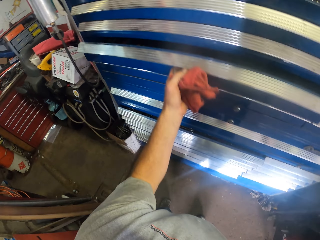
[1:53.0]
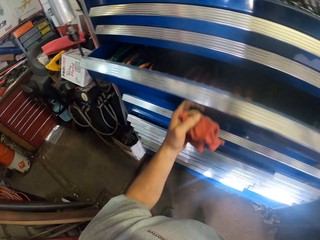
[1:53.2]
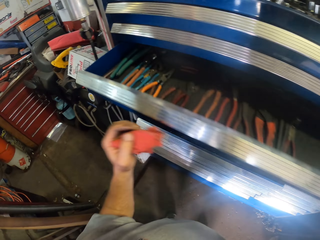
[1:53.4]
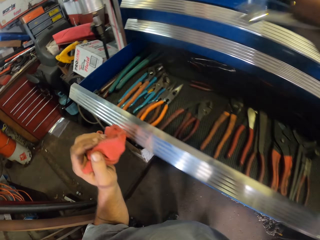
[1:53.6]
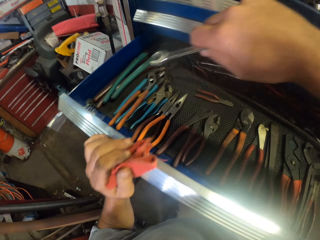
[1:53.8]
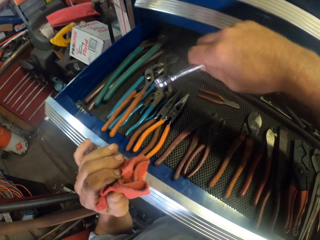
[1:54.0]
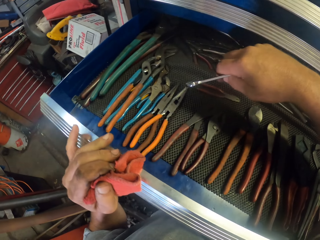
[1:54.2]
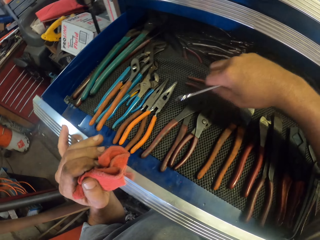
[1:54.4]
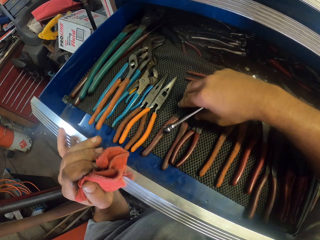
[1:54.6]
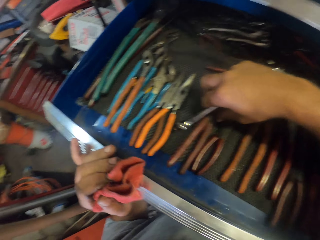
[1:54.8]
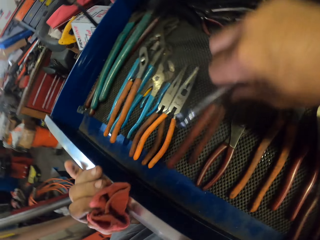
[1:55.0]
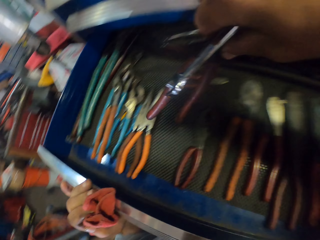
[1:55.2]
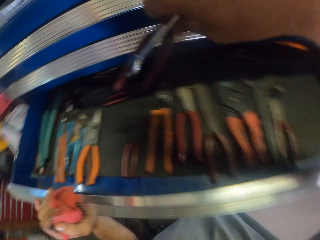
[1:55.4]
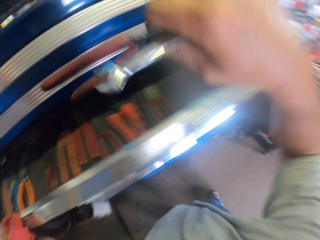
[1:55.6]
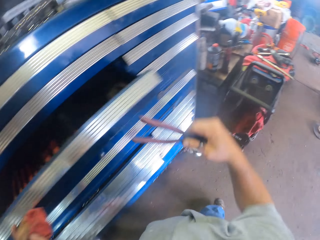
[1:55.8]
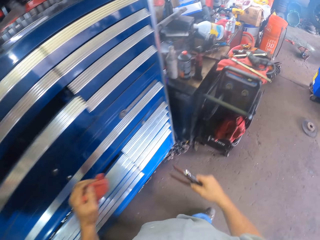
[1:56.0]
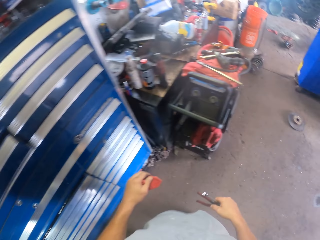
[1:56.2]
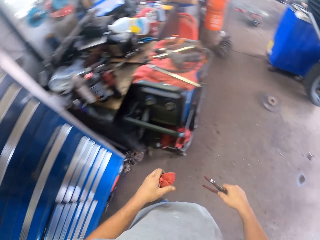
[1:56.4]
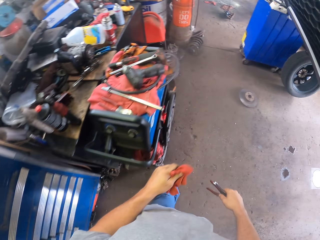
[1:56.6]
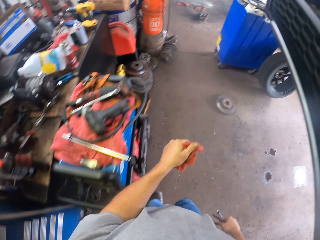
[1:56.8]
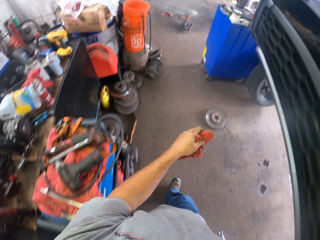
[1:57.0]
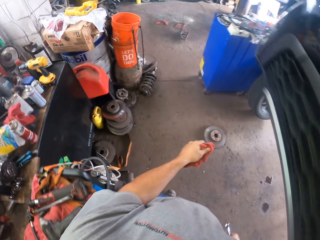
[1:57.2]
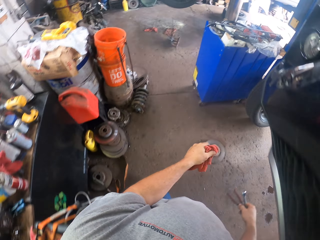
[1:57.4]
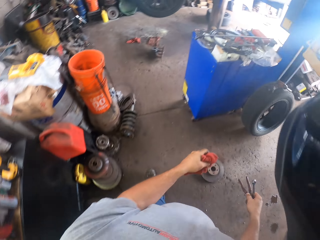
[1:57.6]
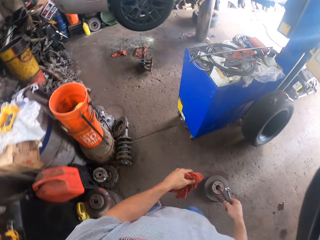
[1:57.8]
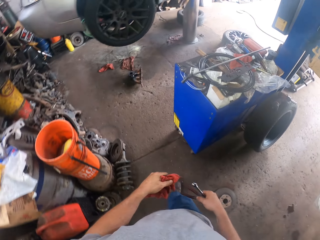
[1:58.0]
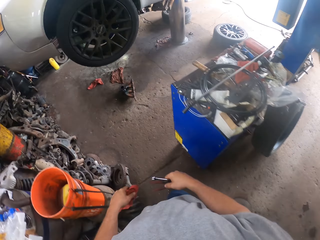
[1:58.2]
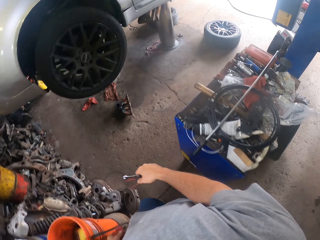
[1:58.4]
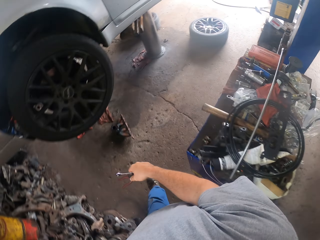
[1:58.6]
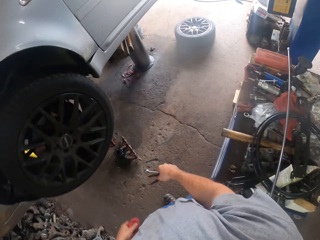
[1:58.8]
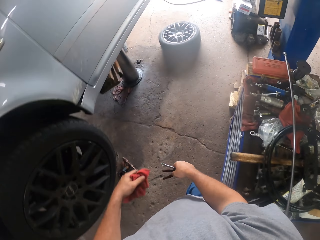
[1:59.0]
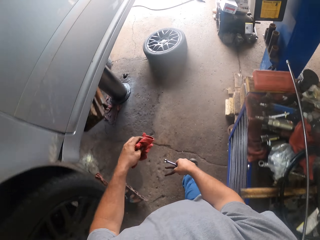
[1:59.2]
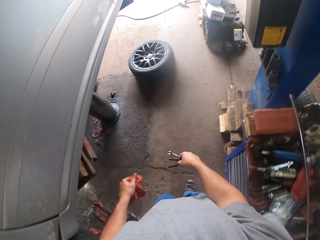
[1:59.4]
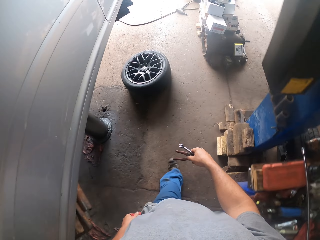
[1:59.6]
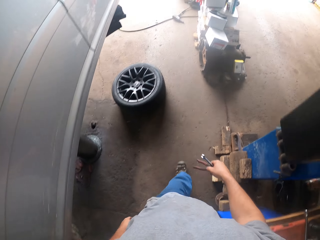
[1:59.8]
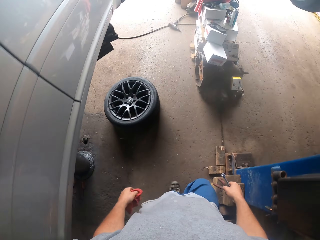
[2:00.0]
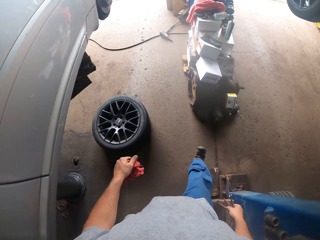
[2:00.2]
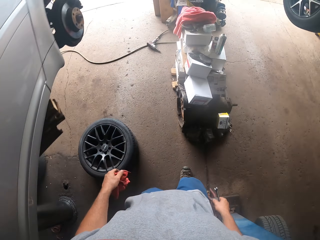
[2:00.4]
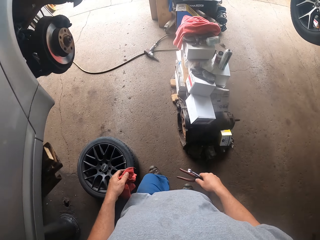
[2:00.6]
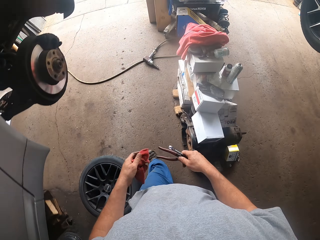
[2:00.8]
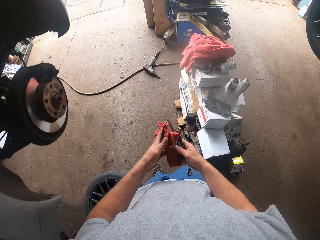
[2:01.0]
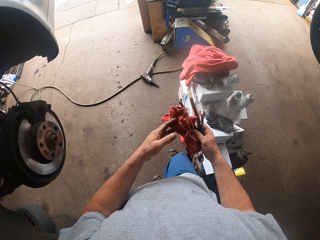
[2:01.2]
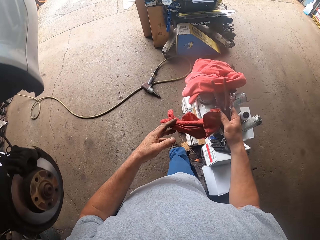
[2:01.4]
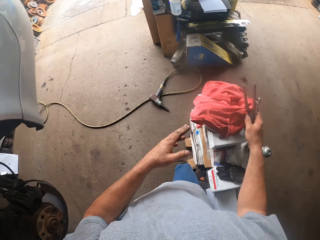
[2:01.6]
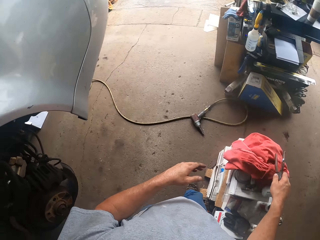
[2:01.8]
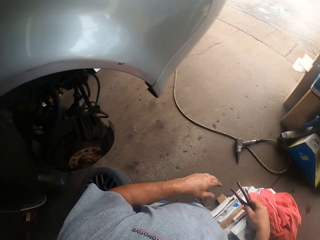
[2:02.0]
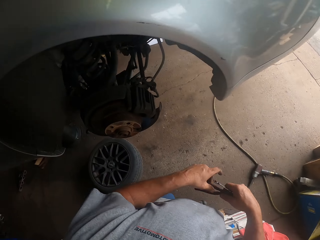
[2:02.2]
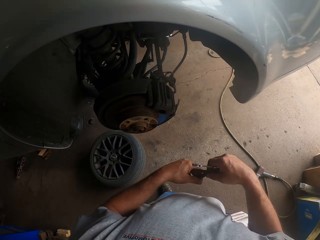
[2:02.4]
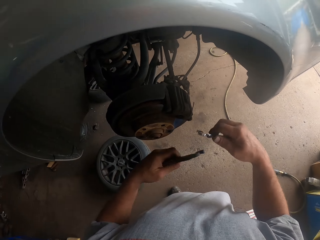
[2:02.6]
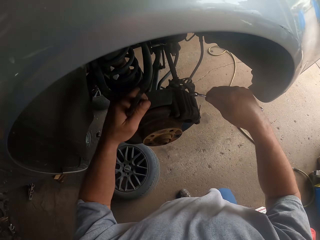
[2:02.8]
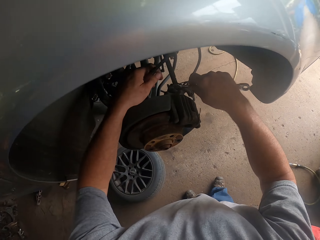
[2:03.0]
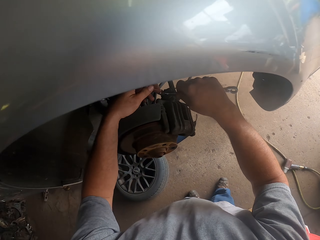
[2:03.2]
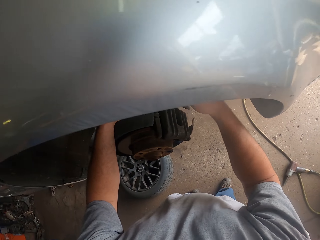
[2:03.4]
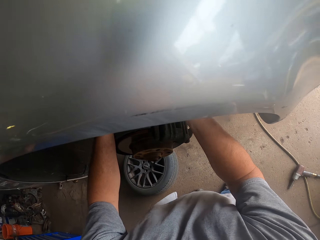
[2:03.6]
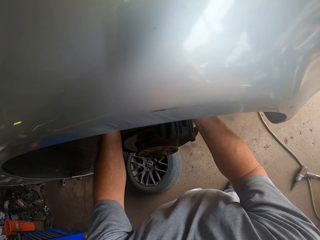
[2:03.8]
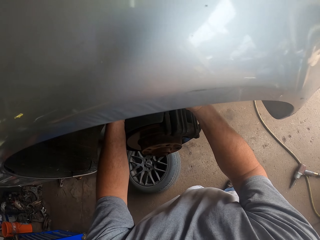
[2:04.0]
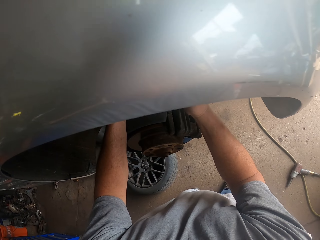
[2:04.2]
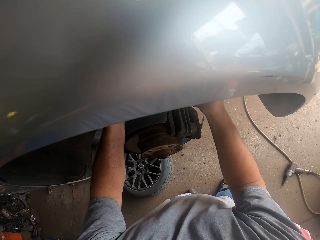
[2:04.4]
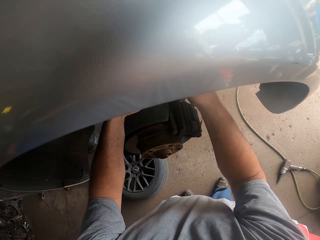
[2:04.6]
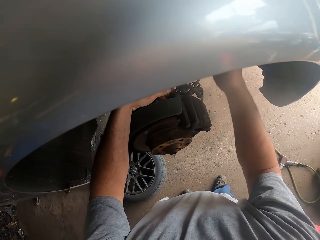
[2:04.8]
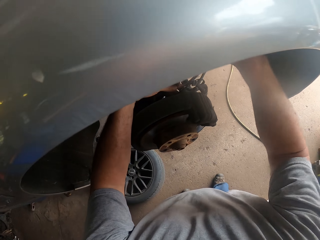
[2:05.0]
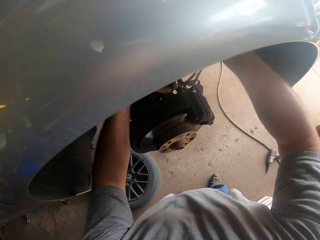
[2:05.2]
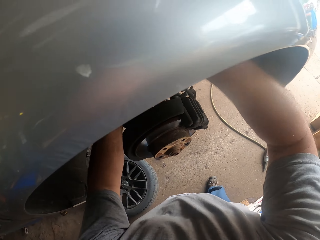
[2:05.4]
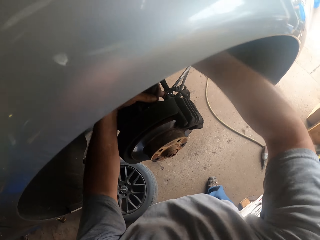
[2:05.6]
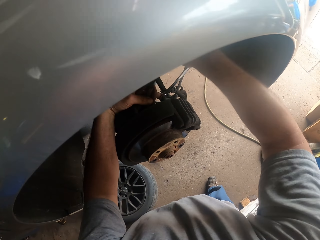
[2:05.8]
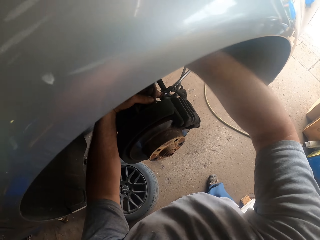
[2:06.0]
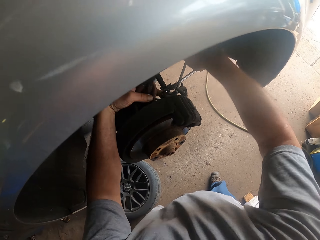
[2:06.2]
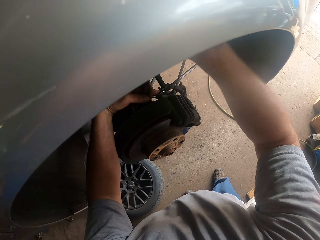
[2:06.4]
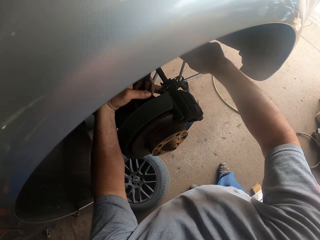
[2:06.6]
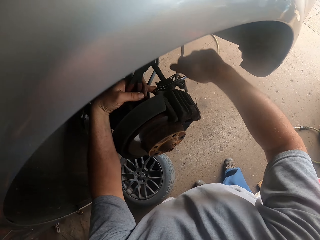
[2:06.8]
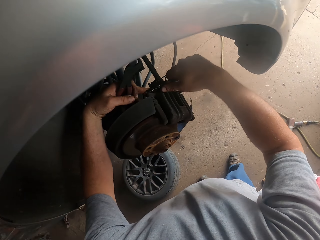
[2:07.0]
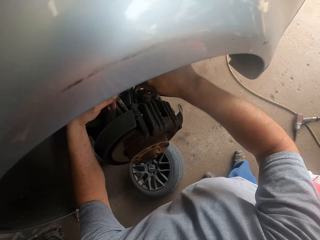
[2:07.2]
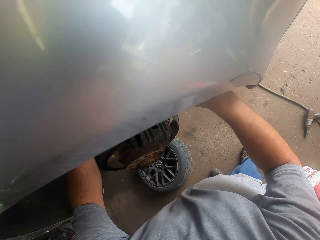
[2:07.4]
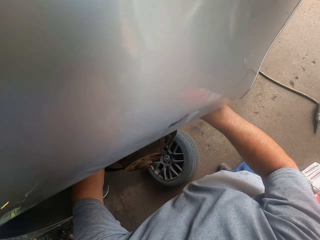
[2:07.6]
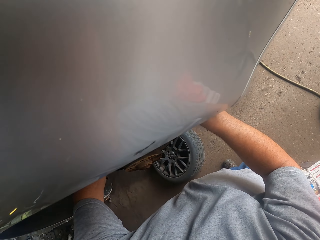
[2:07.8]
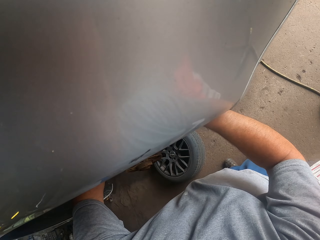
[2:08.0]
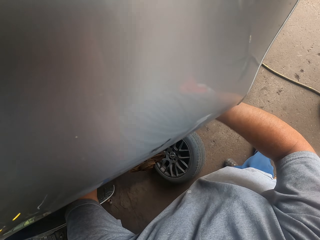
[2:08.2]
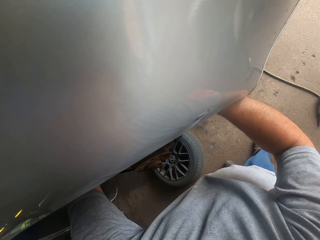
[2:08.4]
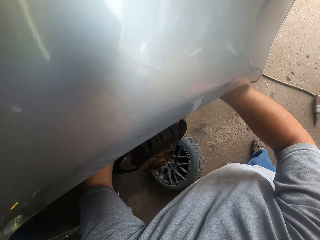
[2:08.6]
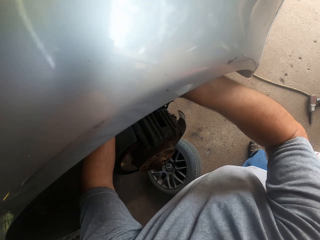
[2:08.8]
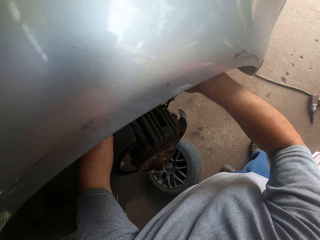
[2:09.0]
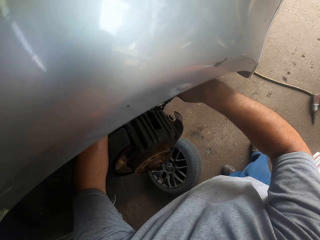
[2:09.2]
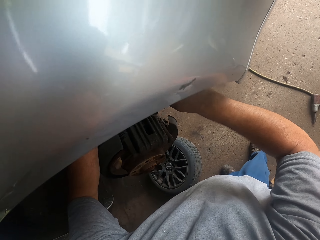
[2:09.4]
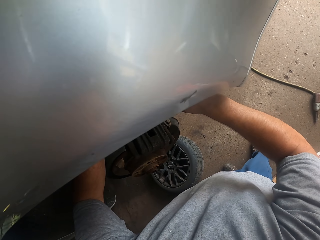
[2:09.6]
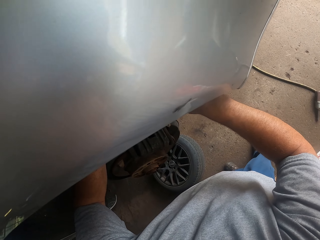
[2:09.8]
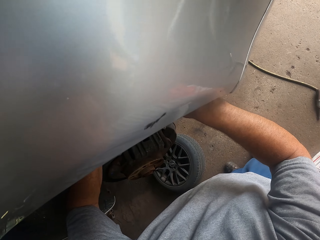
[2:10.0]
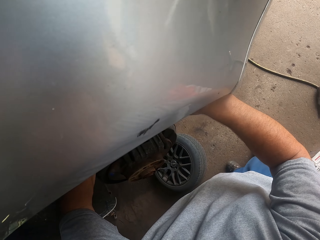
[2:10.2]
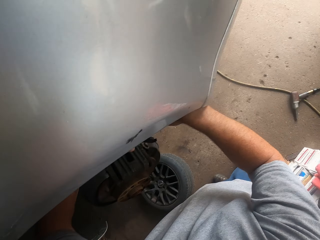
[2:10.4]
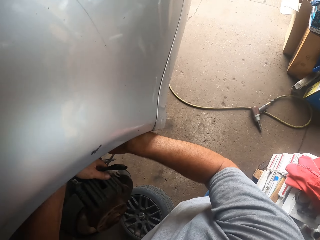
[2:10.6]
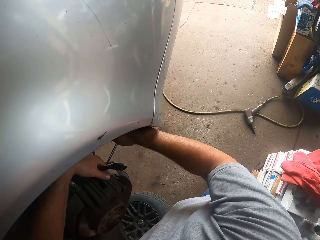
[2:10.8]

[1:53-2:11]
The camera wearer opens a drawer. They pick the pliers from the drawer. They close the drawer. They walk around the room. They switch a hand towel to the other hand. They put the towel on the table. They switch the pliers to the other hand. They loosen the car nuts with the wrench.

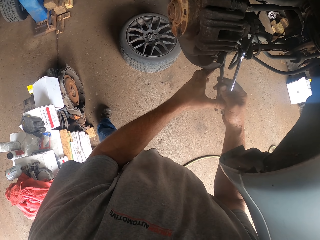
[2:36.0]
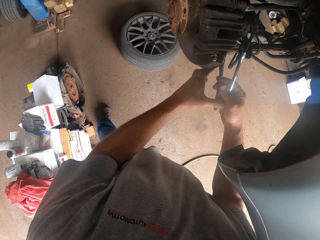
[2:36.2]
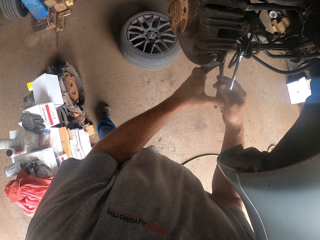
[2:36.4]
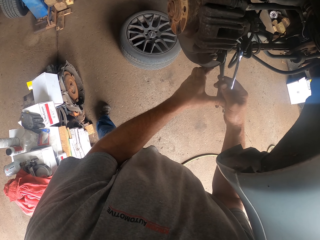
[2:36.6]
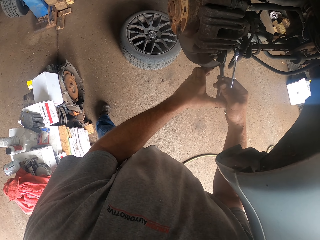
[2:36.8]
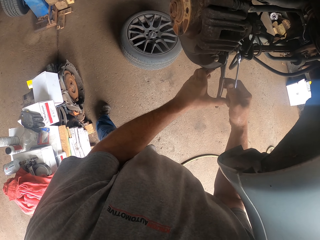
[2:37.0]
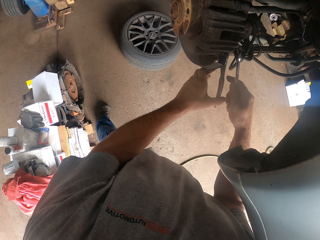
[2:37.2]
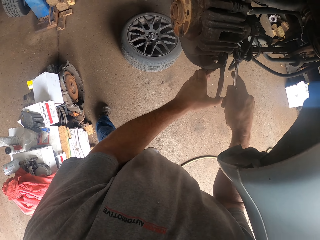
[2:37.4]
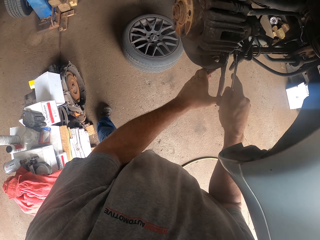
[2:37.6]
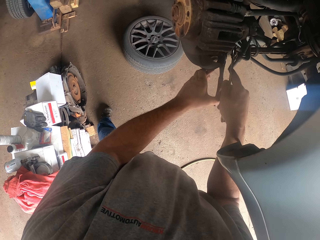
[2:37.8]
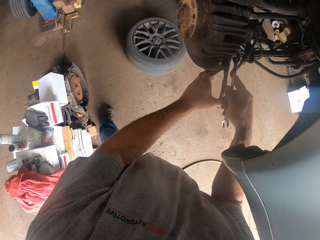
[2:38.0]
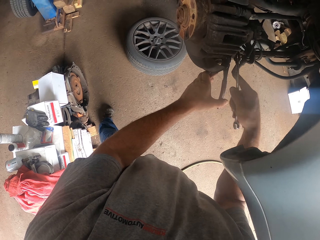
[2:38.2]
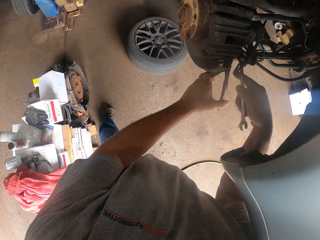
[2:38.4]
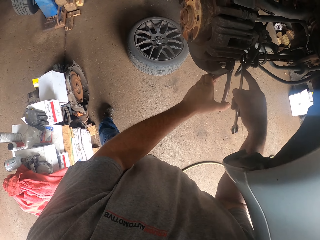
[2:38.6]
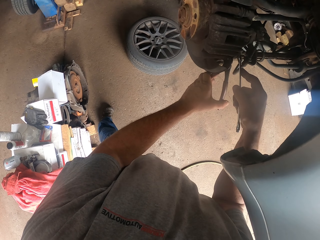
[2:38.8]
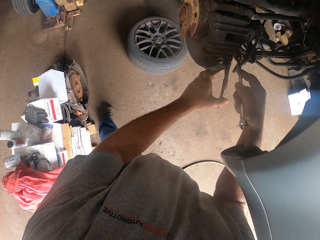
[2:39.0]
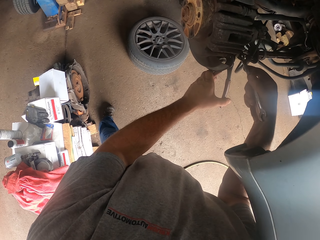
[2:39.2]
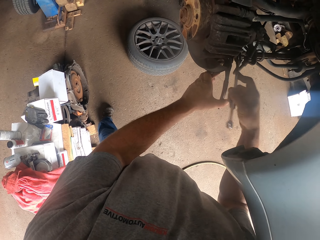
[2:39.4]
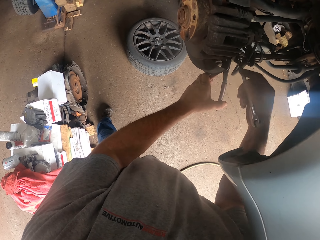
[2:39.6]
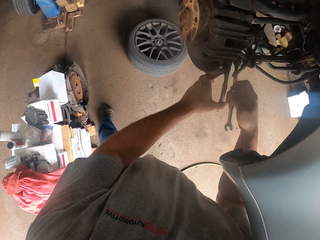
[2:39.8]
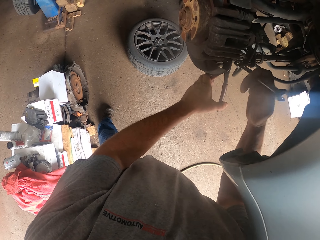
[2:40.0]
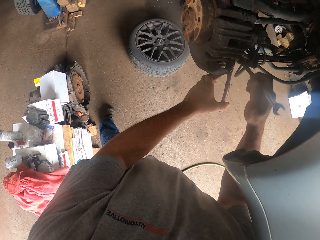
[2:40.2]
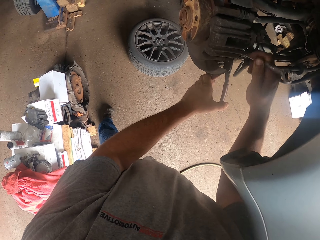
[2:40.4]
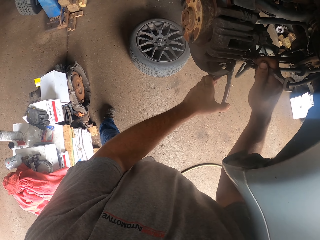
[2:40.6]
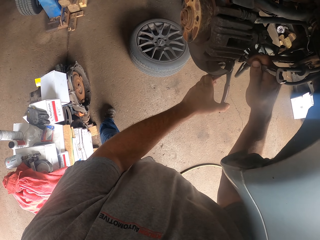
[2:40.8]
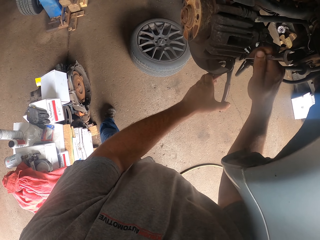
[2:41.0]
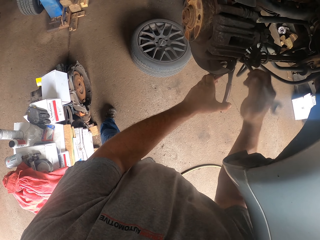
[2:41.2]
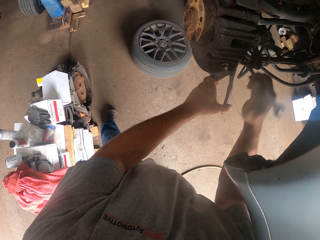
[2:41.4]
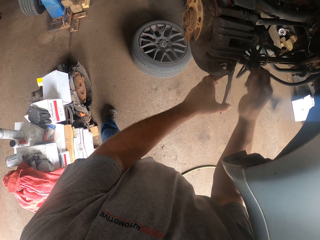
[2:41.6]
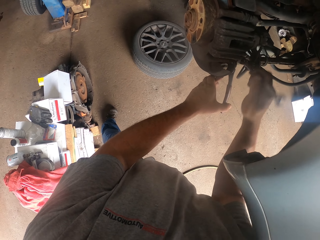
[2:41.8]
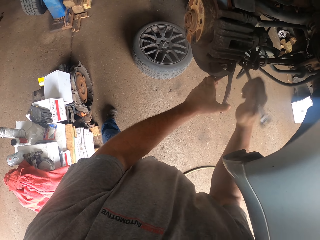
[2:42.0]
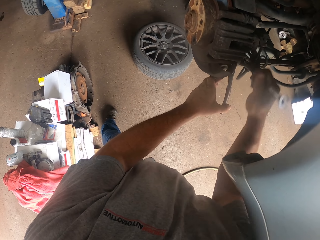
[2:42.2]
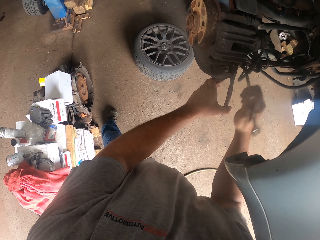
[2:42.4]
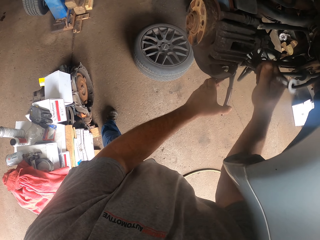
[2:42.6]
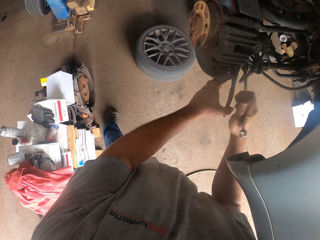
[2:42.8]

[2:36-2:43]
The camera wearer holds part of a car wheel with a plier. They loosen the nuts with the wrench.
